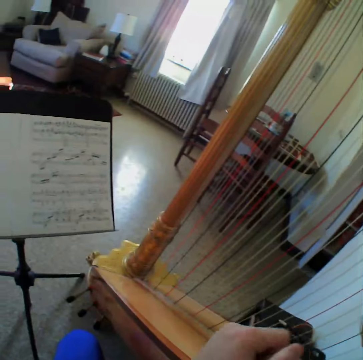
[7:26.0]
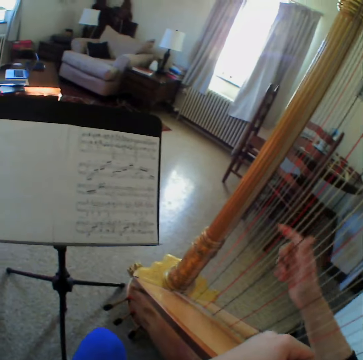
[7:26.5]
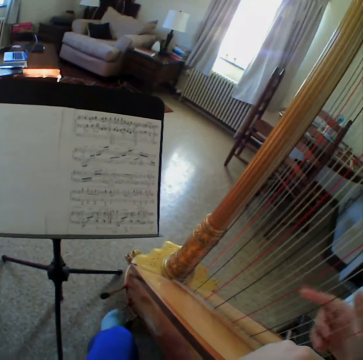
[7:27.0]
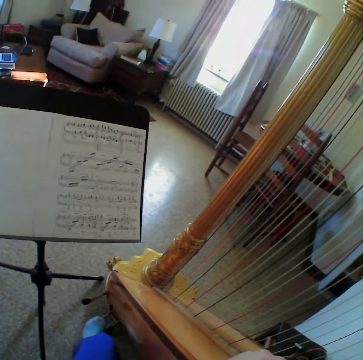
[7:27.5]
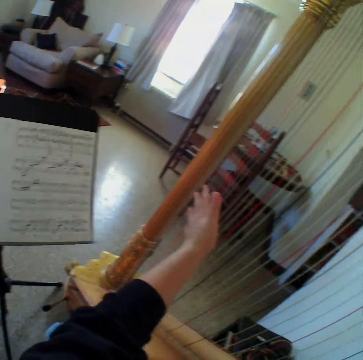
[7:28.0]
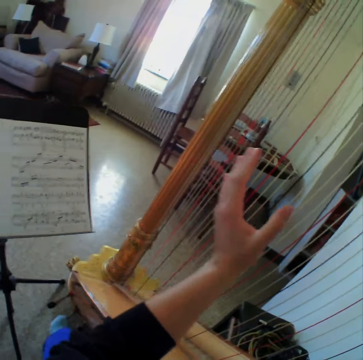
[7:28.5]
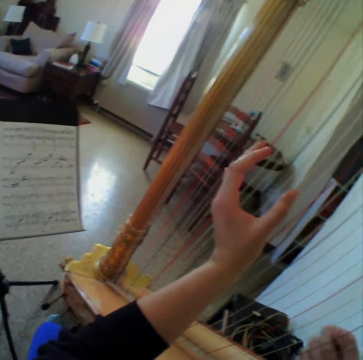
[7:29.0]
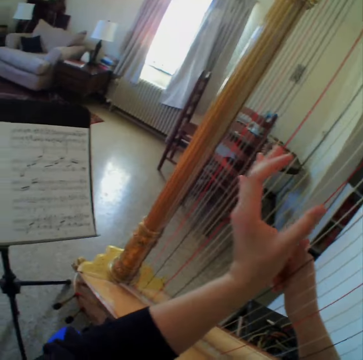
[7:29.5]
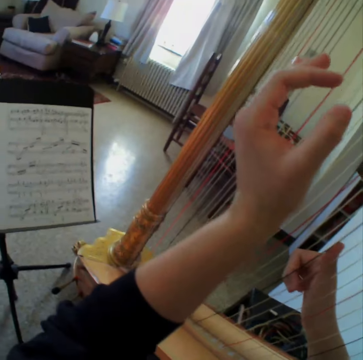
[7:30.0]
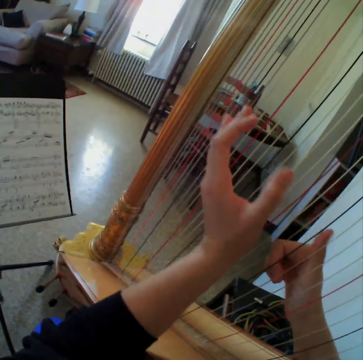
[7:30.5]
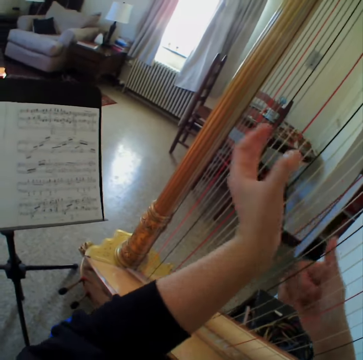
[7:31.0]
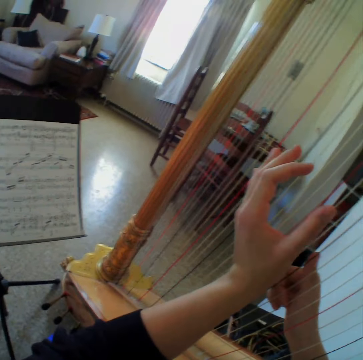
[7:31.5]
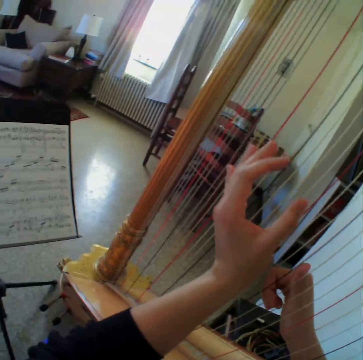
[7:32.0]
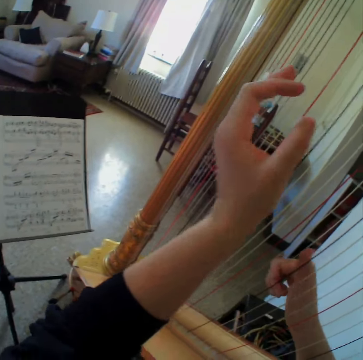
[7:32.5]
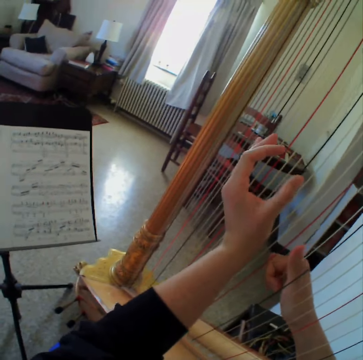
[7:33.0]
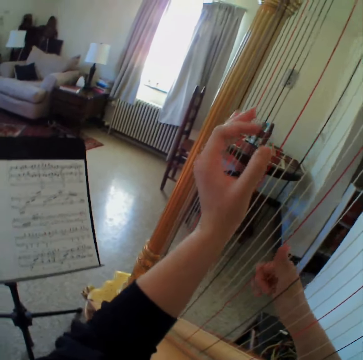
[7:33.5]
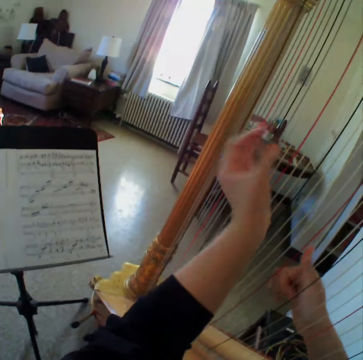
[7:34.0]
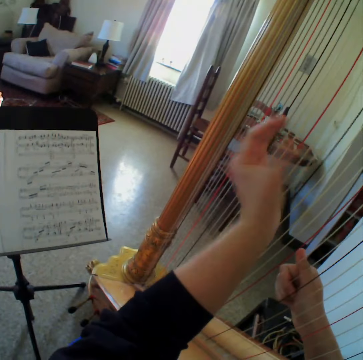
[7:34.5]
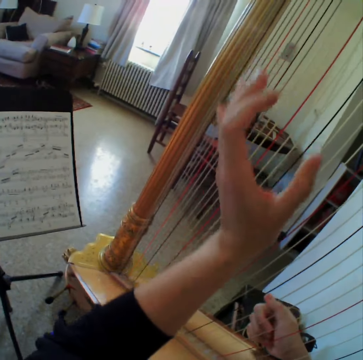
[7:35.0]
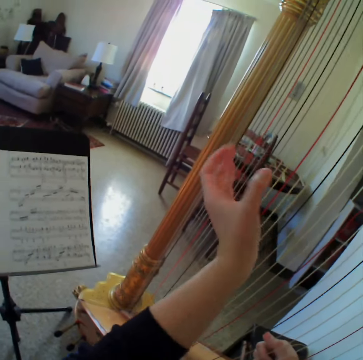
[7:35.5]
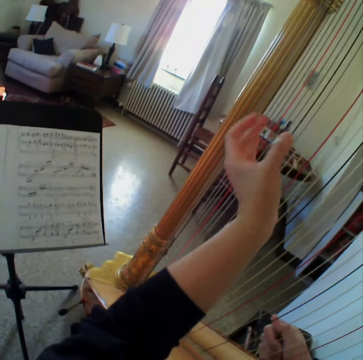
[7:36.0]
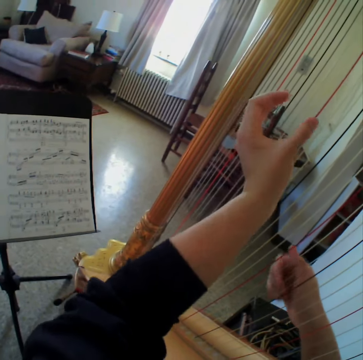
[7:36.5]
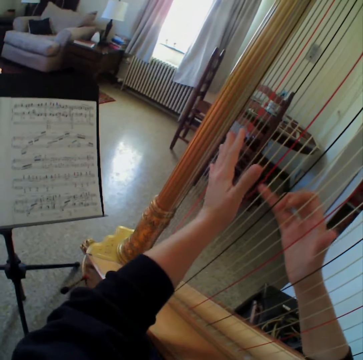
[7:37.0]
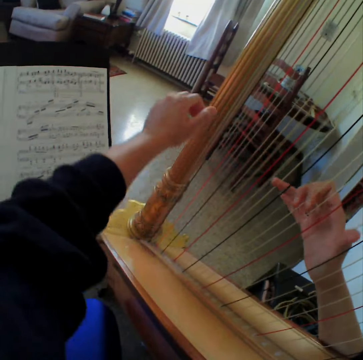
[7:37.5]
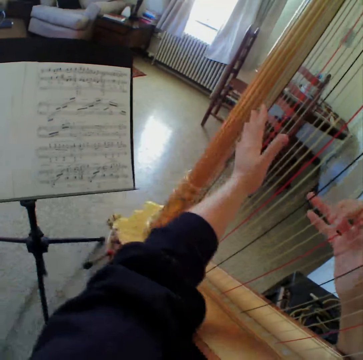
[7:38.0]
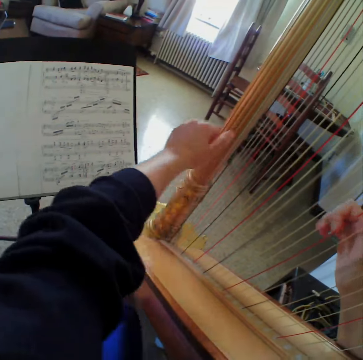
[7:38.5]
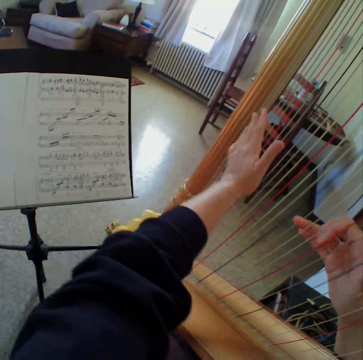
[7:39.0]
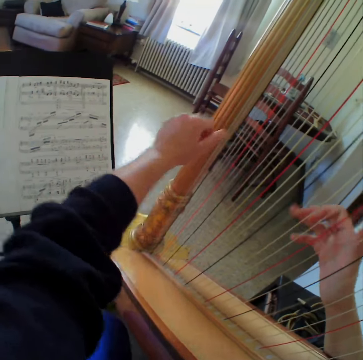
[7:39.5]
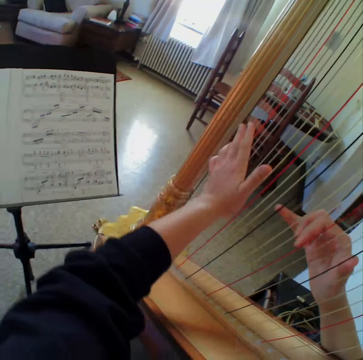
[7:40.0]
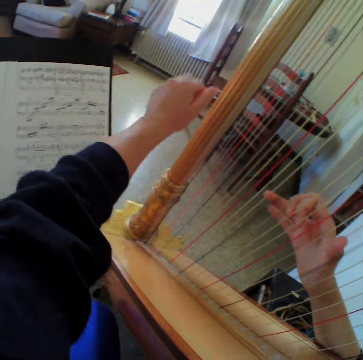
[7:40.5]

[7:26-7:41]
The camera wearer reads the music paper. They play the guitar. They read the music paper. They play the guitar. They read the music paper. They play the guitar. They read the music paper. They play the guitar. They read the music paper. They play the guitar.

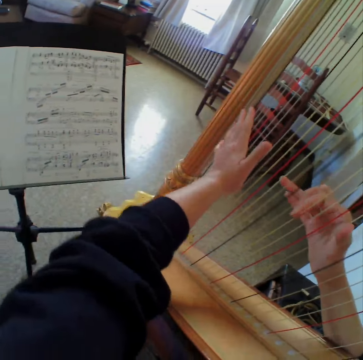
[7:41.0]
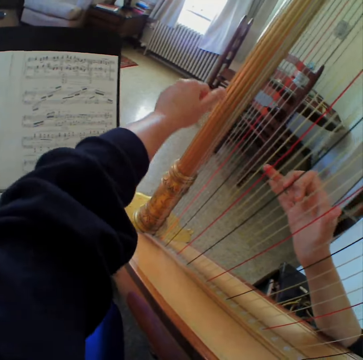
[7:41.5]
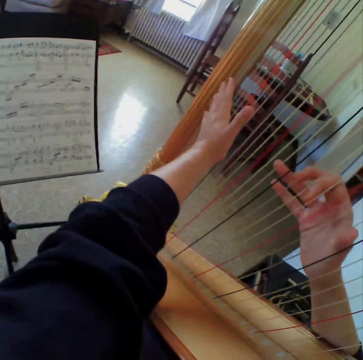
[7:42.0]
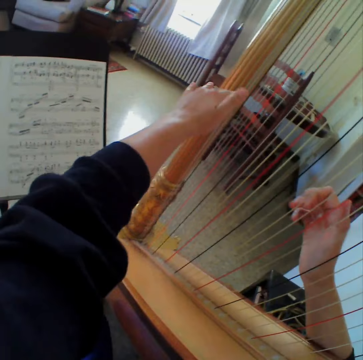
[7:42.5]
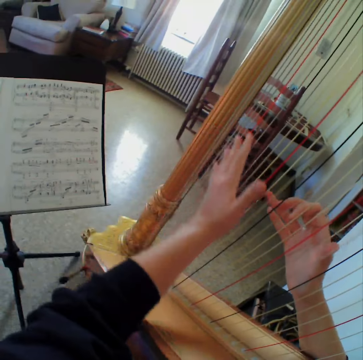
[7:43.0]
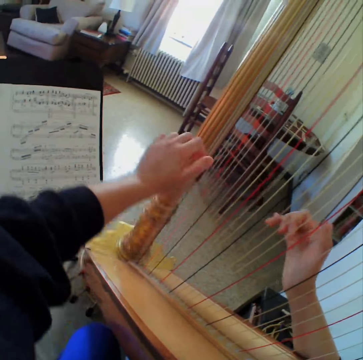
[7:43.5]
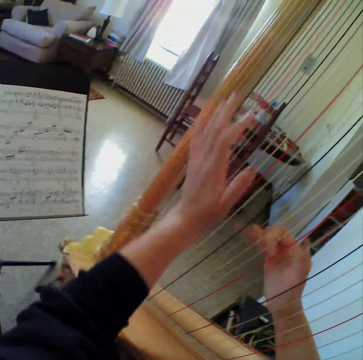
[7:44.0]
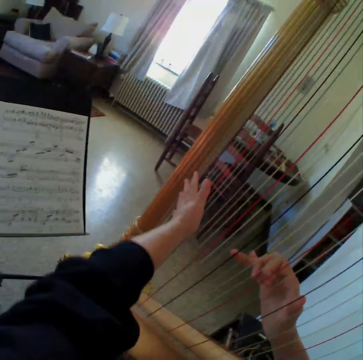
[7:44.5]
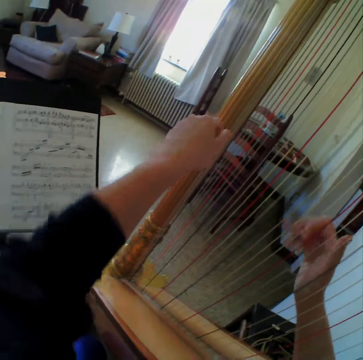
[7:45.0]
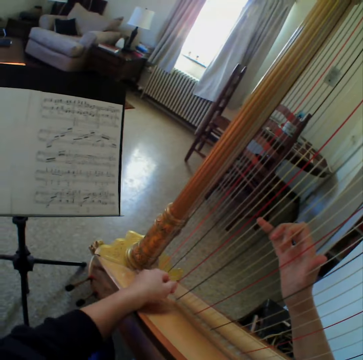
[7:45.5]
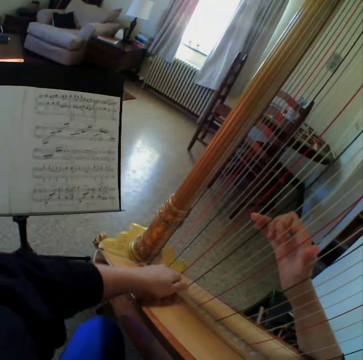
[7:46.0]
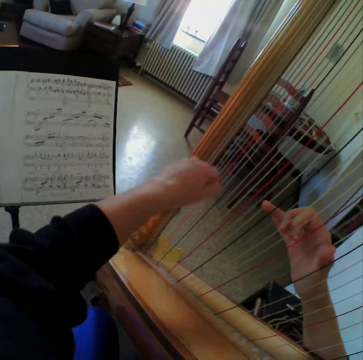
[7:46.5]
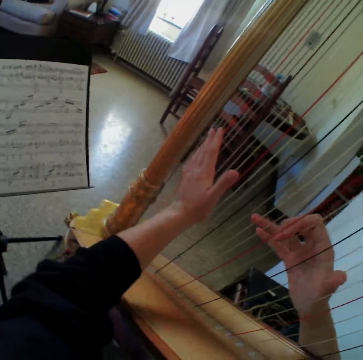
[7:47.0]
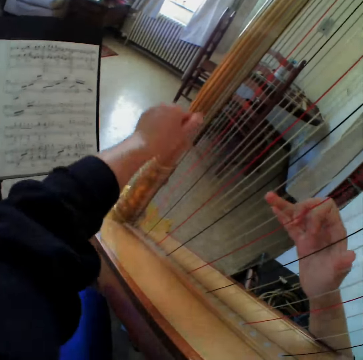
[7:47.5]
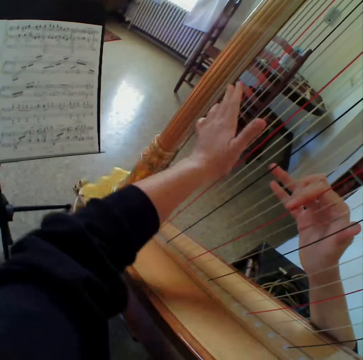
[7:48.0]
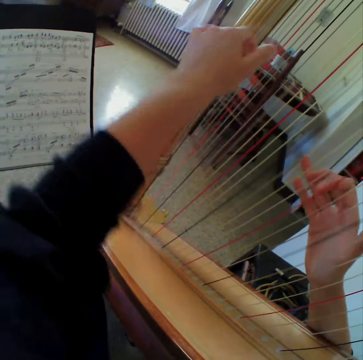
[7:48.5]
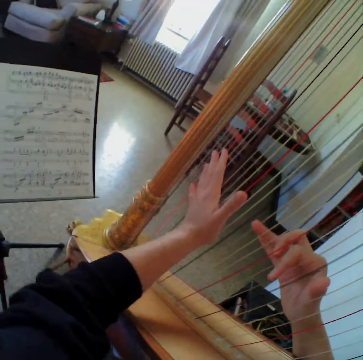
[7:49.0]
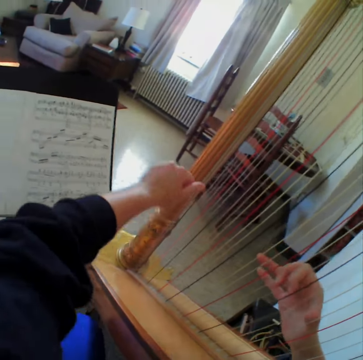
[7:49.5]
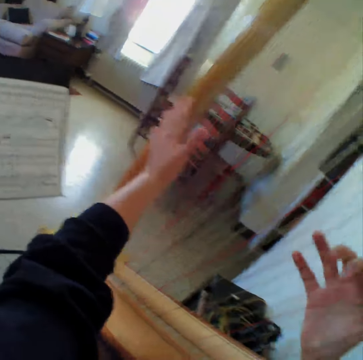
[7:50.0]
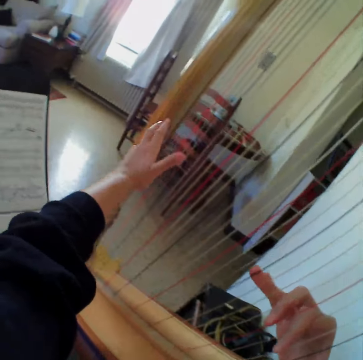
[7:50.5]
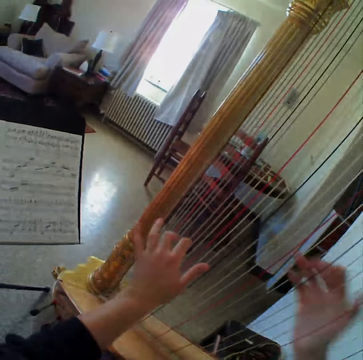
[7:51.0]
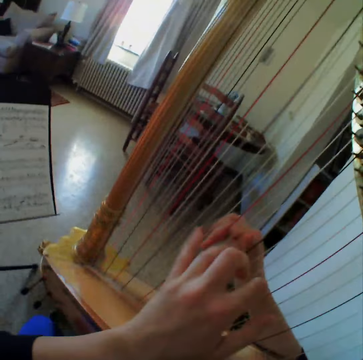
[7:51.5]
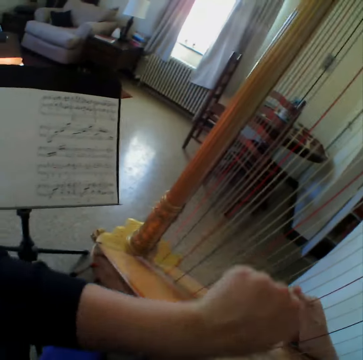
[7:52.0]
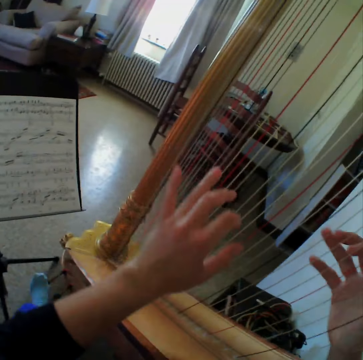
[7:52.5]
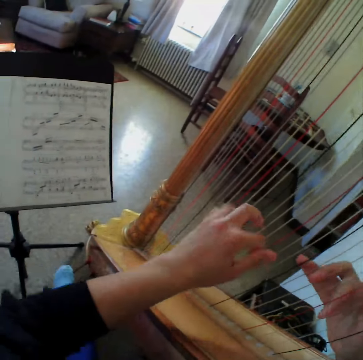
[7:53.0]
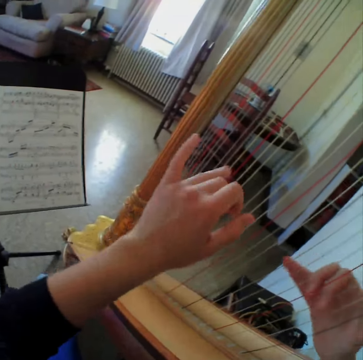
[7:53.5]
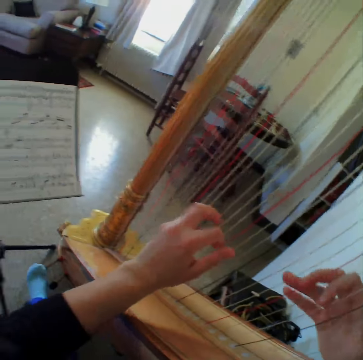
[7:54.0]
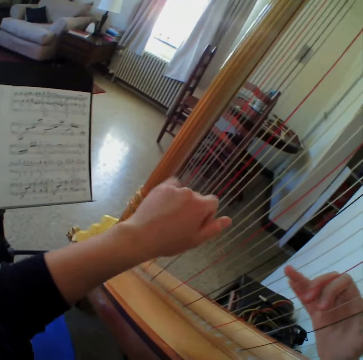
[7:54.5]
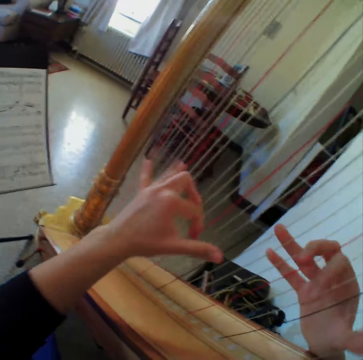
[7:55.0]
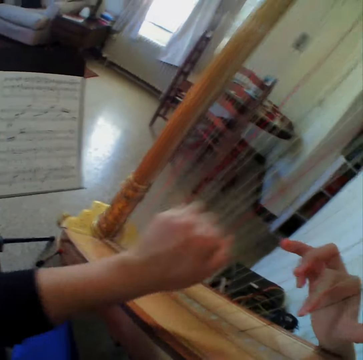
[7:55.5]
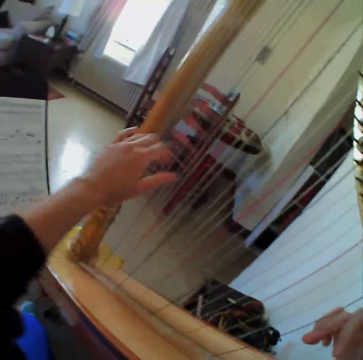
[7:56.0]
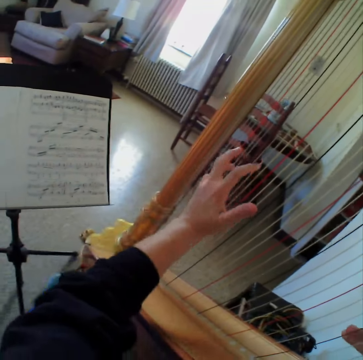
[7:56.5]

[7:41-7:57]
The camera wearer reads the music paper. They play the guitar. They read the music paper. They play the guitar. They read the music paper. They play the guitar. They read the music paper. They play the guitar. They read the music paper. They play the guitar.

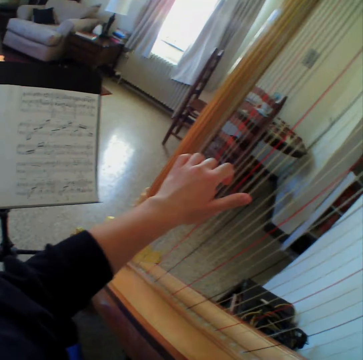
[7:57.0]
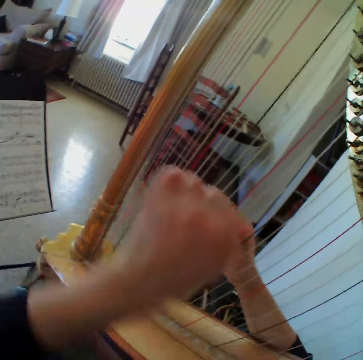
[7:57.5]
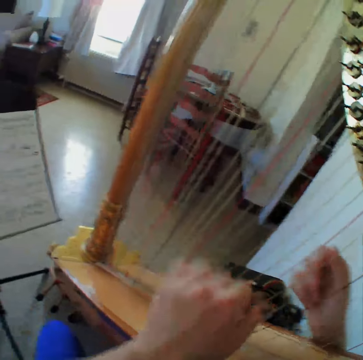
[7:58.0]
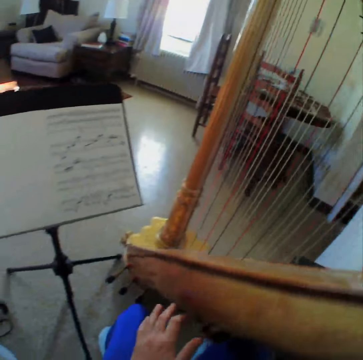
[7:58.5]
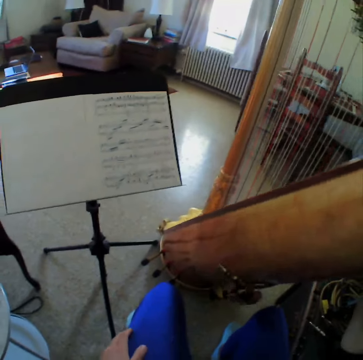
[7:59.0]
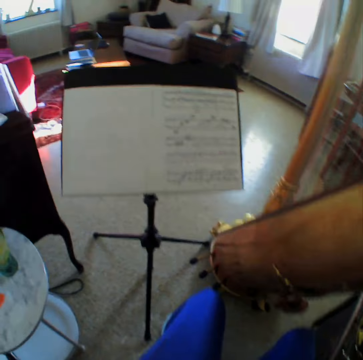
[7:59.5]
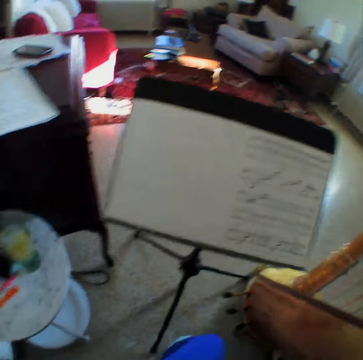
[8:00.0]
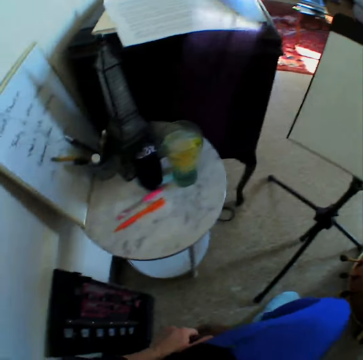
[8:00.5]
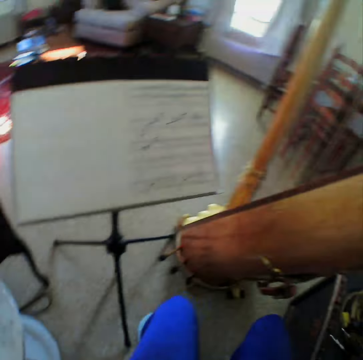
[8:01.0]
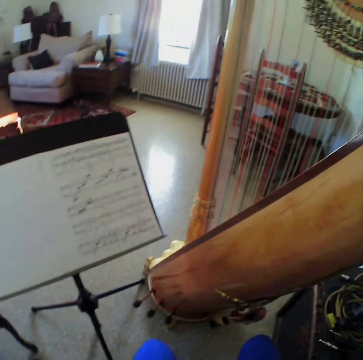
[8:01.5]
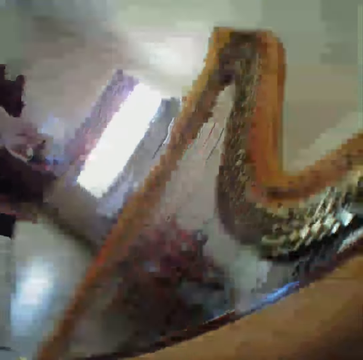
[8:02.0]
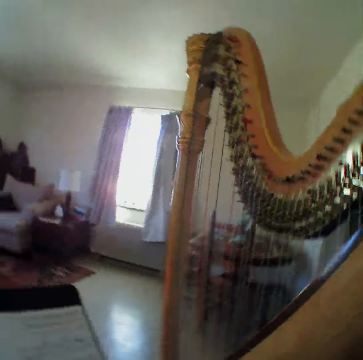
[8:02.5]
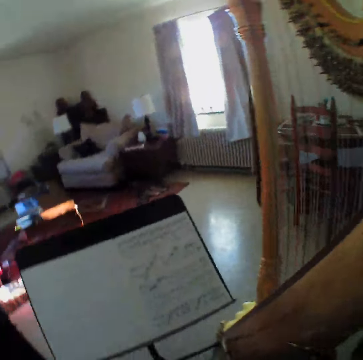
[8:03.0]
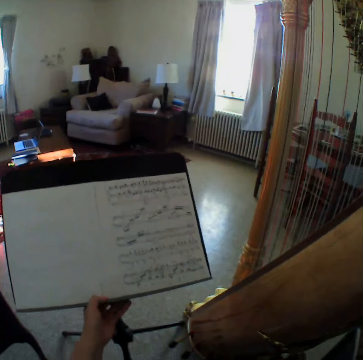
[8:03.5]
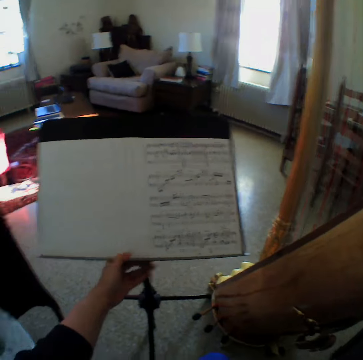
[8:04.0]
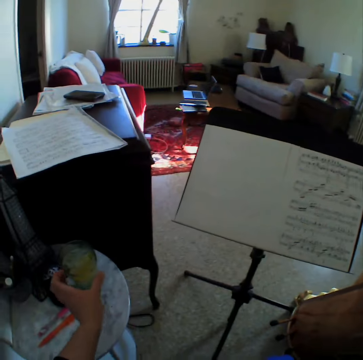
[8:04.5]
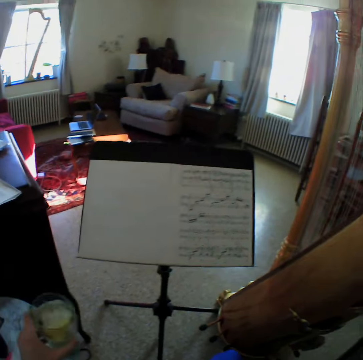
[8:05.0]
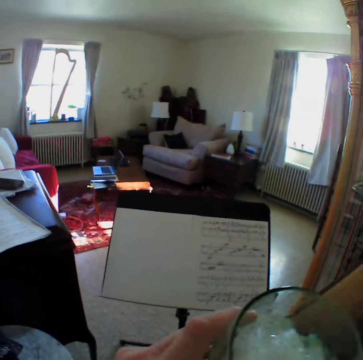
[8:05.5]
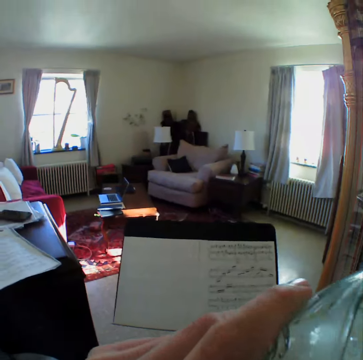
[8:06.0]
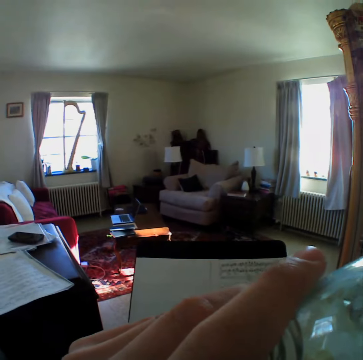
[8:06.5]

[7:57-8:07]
The camera wearer removes the left hand from the string. They read the music paper, look around the room, and adjust a bookstand. They take a glass and carry the glass cup. They drink water from the glass cup.
